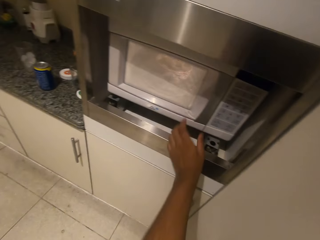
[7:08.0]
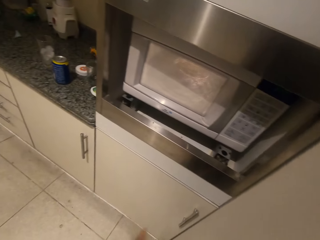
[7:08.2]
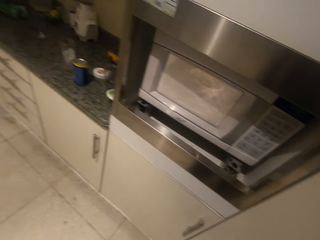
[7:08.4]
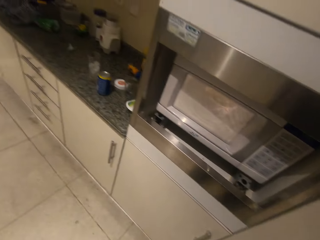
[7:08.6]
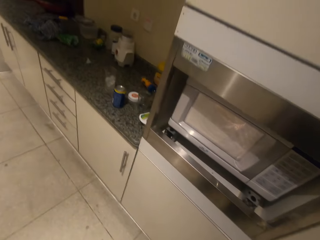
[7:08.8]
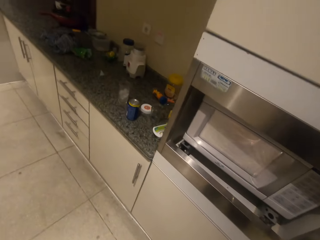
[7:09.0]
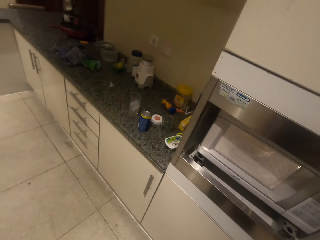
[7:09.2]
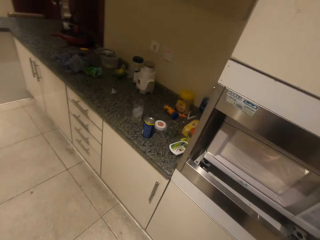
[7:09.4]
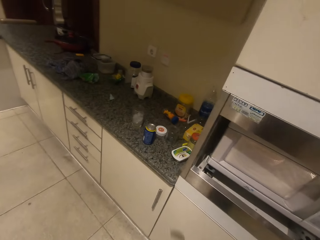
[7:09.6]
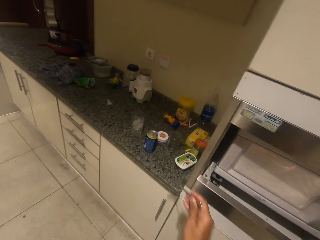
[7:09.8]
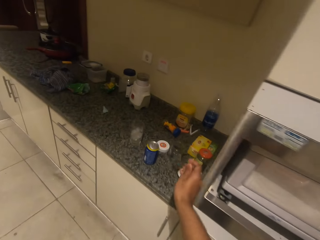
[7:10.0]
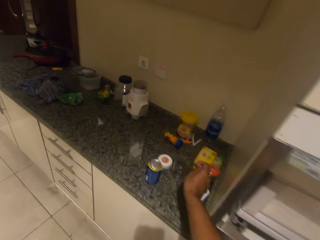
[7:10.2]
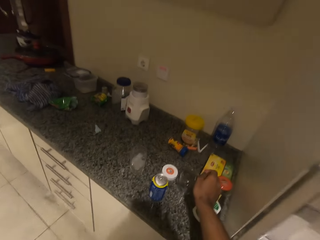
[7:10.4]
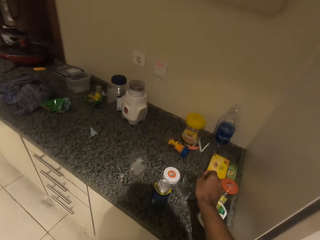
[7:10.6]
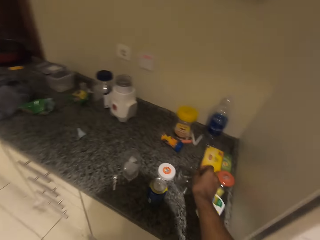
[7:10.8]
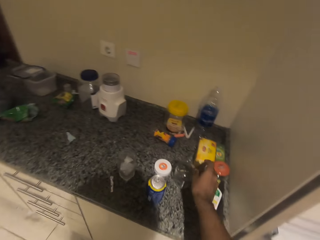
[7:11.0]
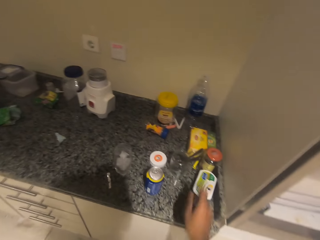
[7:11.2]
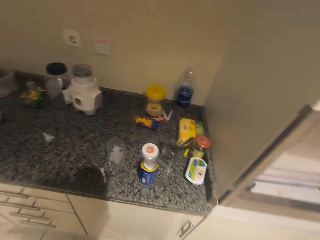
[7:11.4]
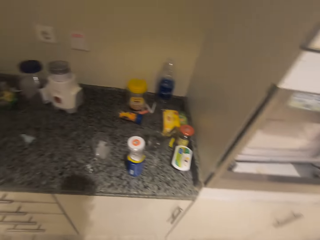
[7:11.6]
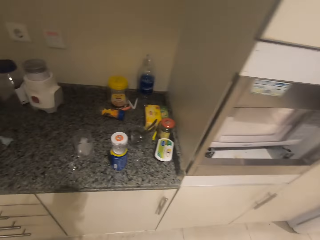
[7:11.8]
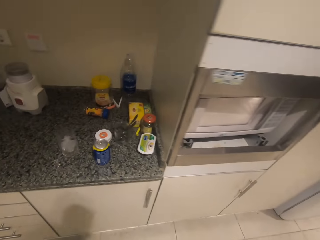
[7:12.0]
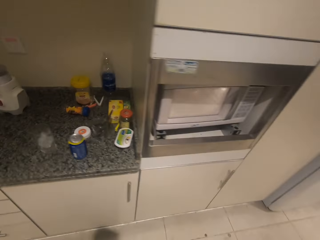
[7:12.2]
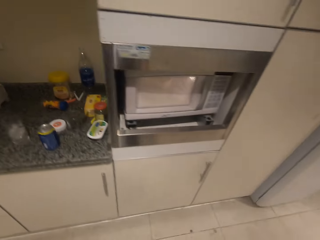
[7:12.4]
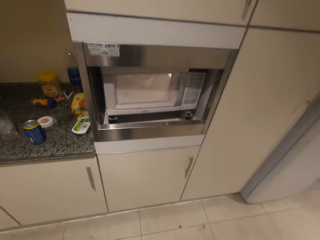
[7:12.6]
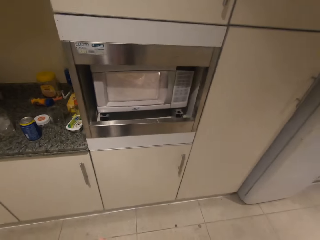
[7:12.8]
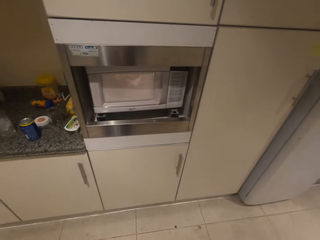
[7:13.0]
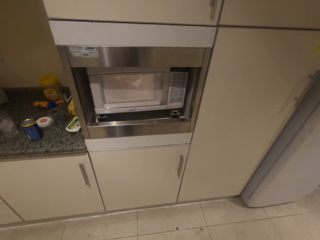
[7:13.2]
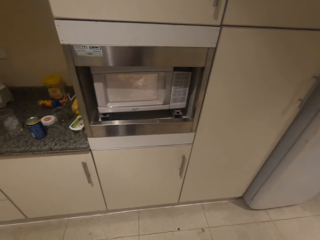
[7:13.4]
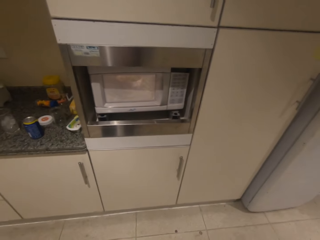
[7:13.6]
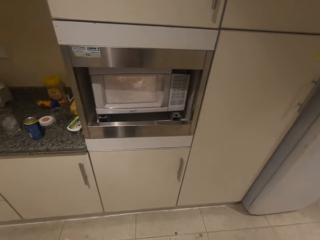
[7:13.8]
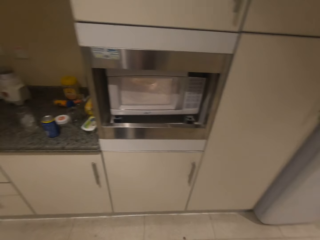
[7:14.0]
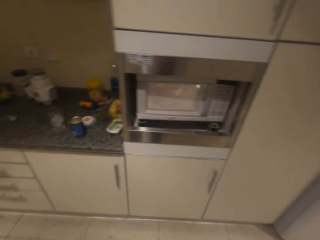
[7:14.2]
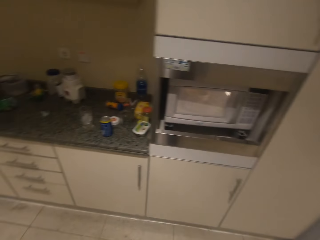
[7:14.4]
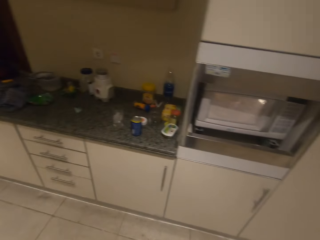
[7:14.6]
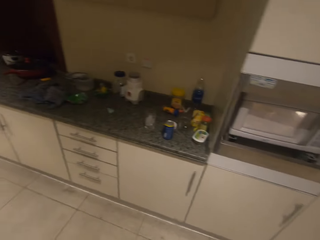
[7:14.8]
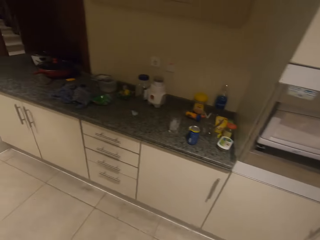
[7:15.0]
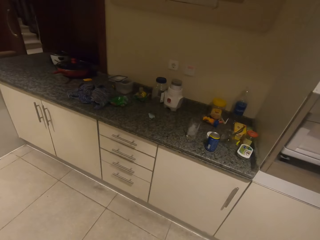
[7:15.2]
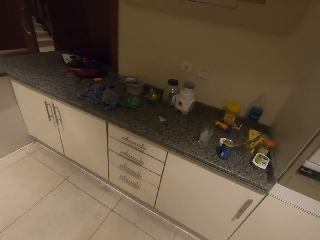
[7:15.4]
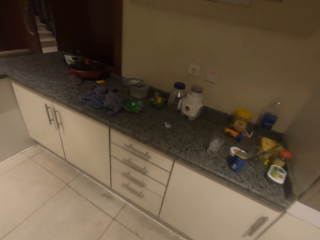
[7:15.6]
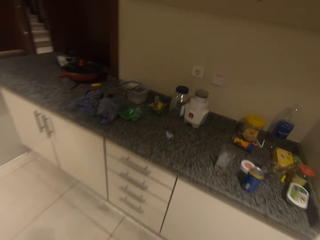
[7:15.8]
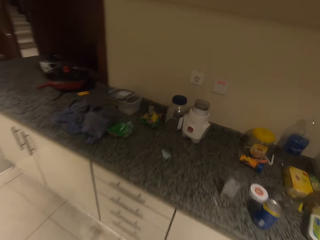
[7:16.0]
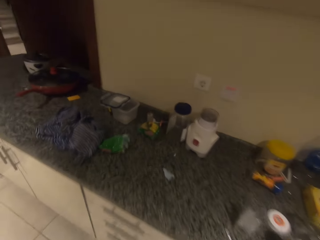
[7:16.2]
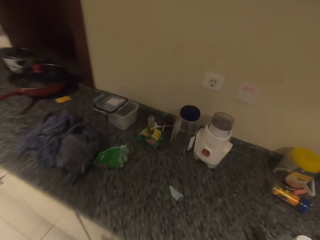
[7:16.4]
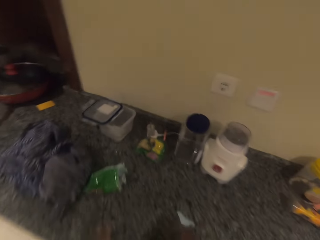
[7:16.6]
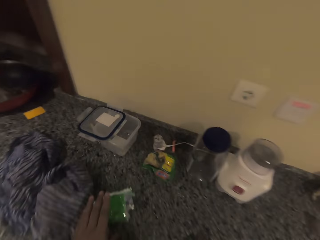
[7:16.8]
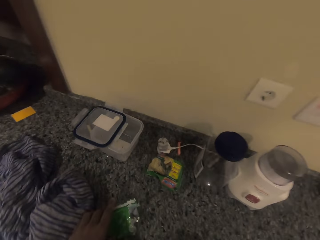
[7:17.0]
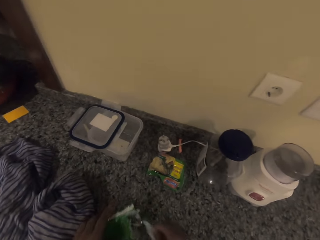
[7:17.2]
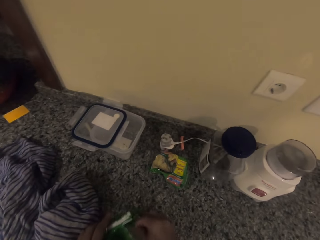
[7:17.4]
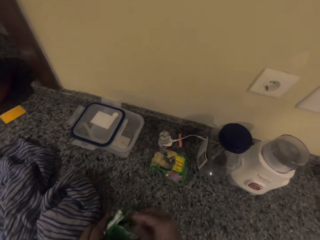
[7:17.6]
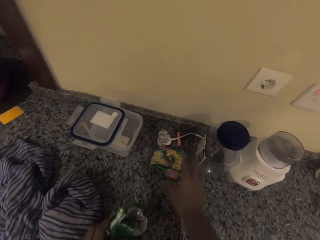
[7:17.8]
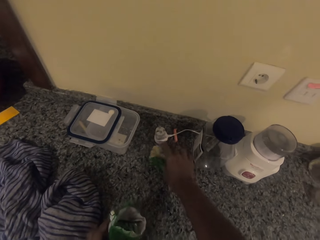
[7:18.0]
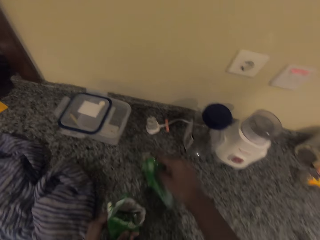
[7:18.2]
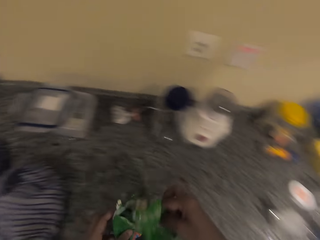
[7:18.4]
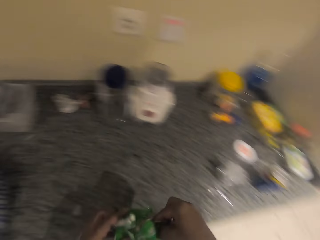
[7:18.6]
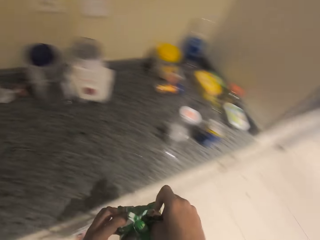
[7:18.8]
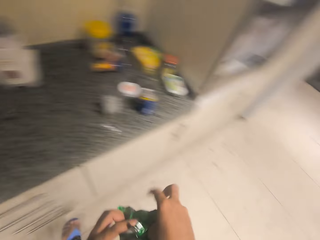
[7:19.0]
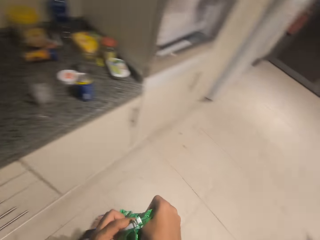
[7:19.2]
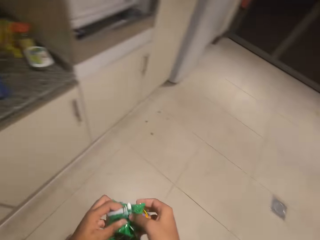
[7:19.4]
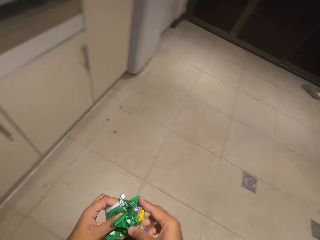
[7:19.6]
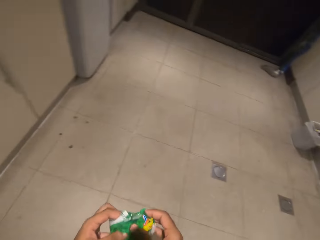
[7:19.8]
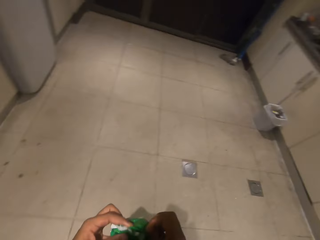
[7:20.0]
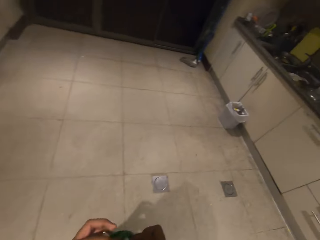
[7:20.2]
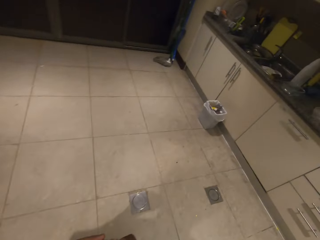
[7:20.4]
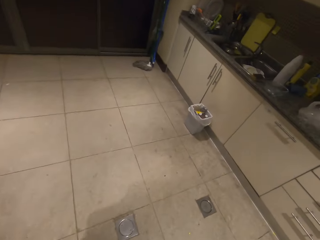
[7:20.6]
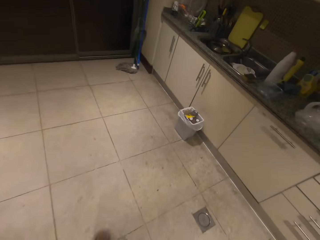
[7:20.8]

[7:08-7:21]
The camera wearer presses the microwave. They put the fork in the glass. They take the trash from the table. They dispose of the empty noodles pack.

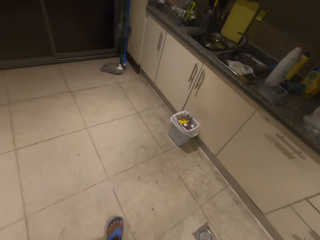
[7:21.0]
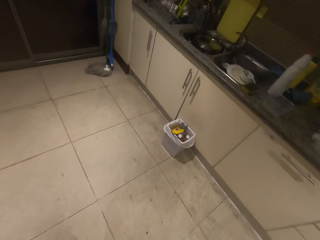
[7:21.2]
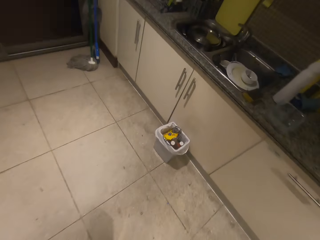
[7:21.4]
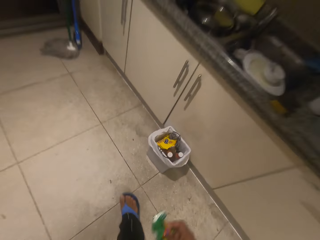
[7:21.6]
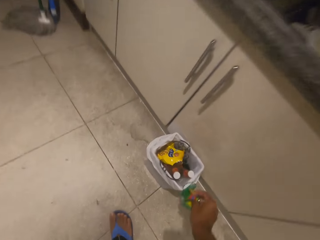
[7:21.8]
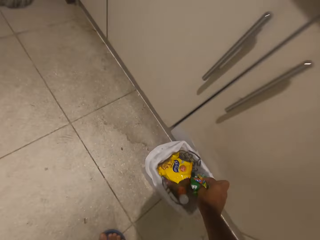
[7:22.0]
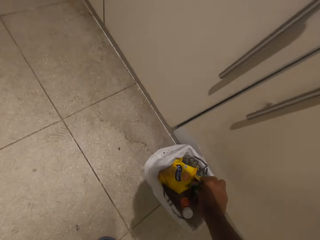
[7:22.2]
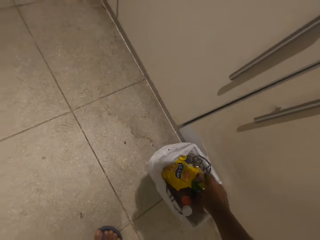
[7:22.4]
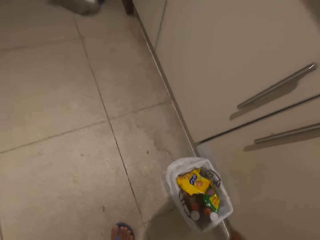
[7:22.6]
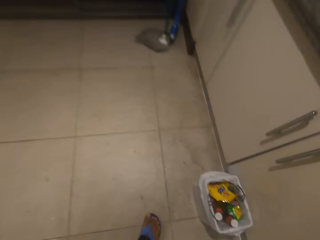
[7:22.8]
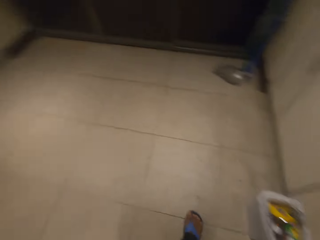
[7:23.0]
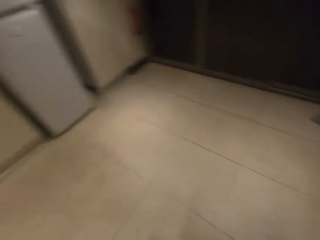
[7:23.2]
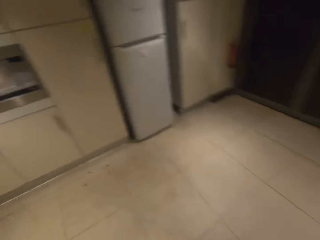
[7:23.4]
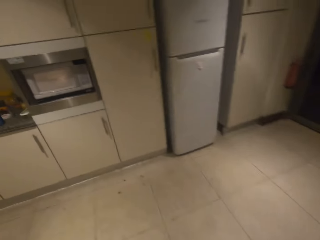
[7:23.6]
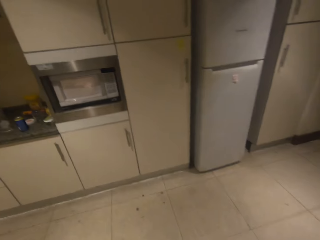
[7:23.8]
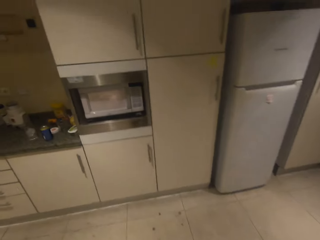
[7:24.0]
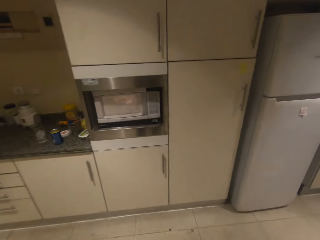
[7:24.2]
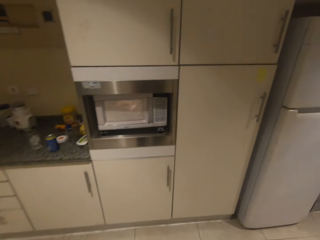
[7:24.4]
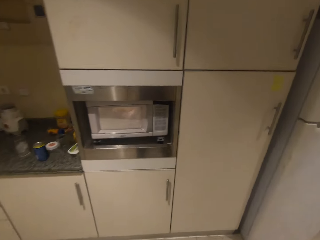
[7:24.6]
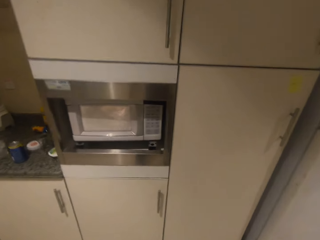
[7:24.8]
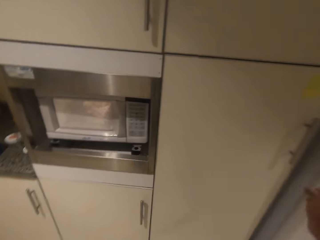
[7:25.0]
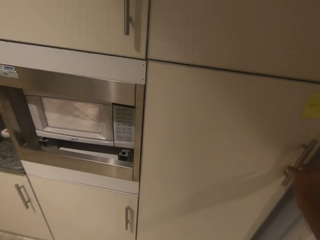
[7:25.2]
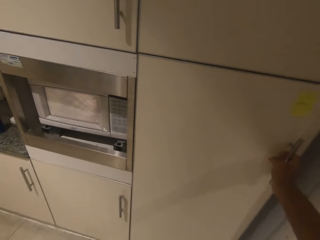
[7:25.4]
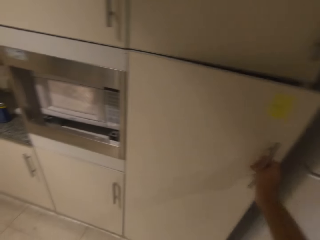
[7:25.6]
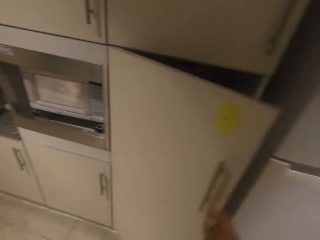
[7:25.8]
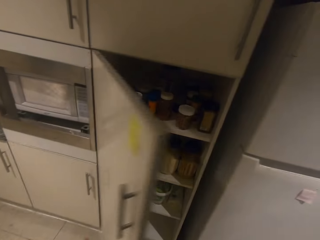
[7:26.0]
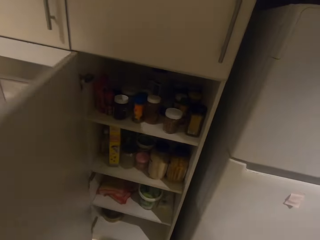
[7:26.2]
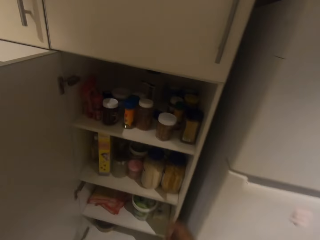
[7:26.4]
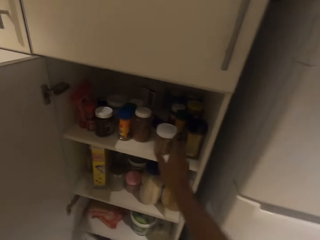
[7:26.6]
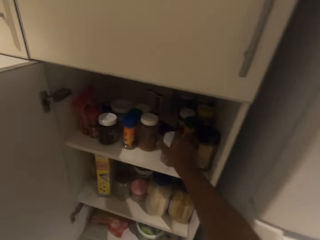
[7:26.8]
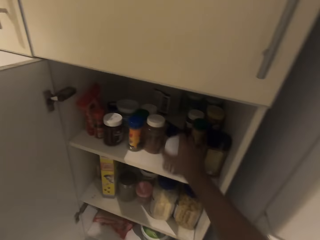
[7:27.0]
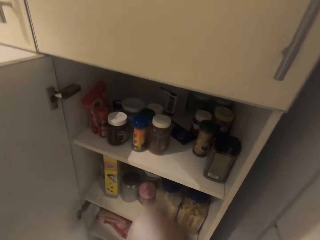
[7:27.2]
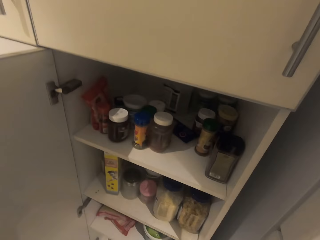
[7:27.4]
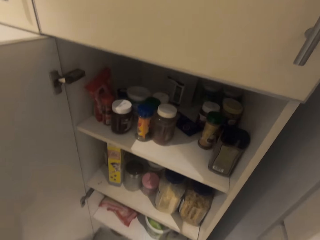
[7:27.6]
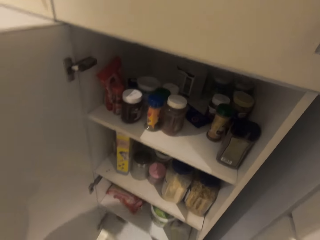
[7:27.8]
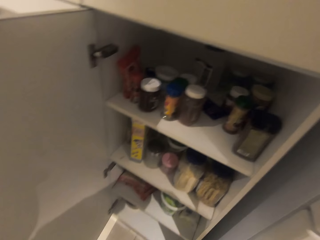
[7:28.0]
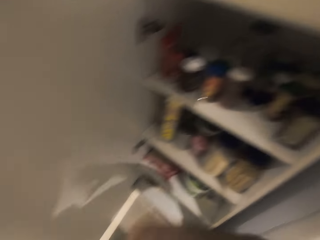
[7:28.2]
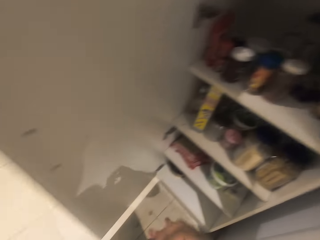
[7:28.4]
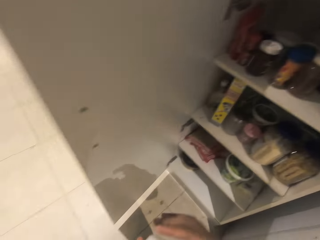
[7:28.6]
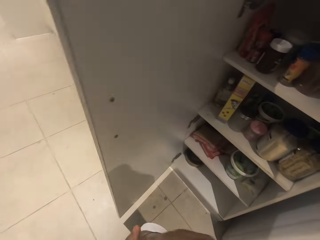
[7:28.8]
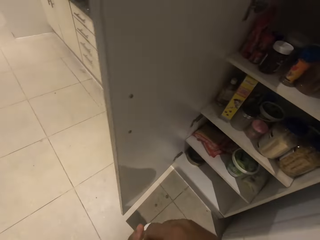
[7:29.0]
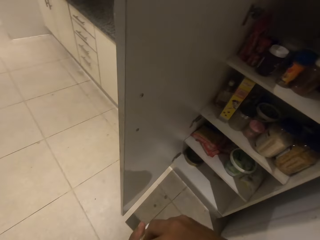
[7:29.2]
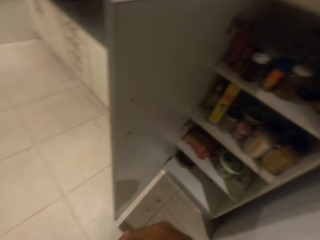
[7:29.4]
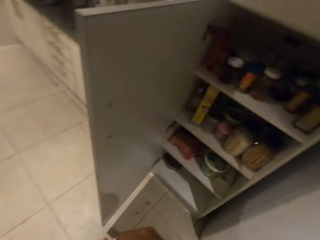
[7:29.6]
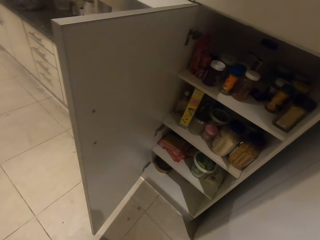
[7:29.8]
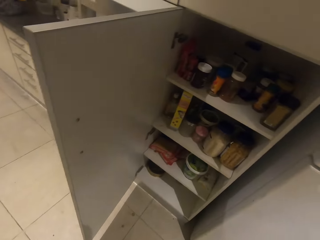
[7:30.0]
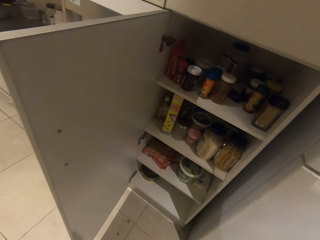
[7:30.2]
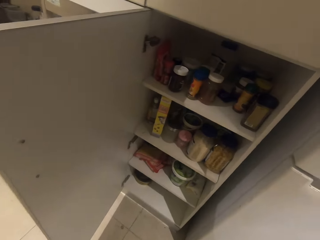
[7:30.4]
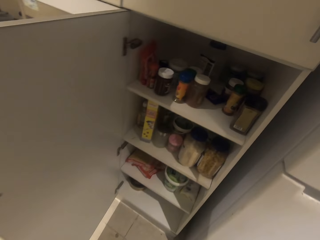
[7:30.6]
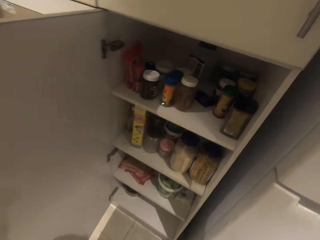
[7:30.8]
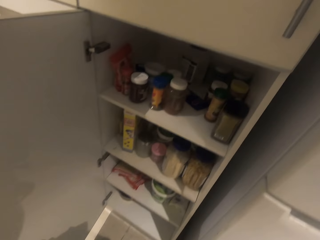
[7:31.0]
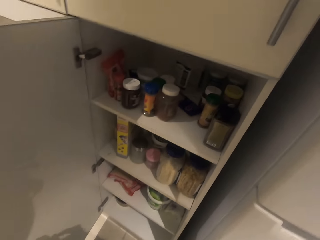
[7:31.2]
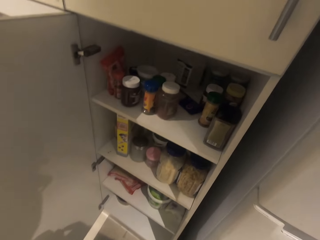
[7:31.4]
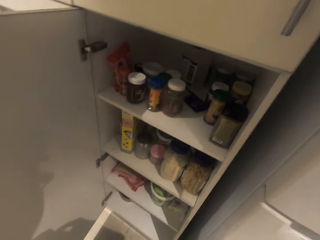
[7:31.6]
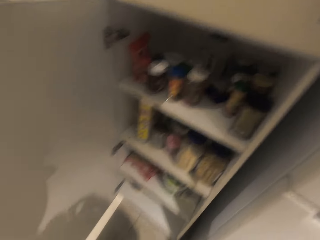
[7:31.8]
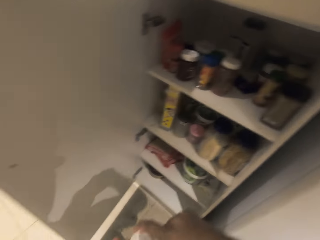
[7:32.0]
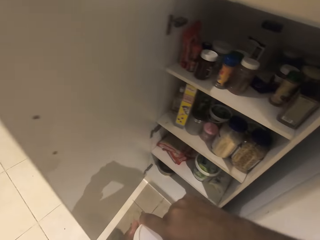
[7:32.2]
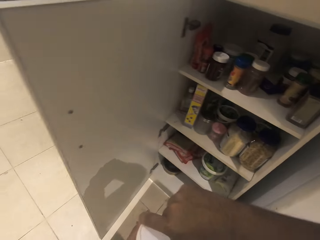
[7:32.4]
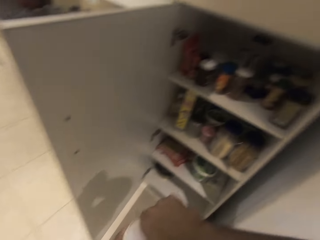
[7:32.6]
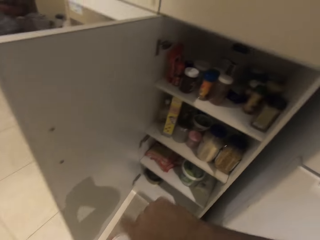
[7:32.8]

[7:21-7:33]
The camera wearer throws the trash in the dustbin. They open the kitchen cabinet or drawer. They grab something from the cabinet. They open something.
